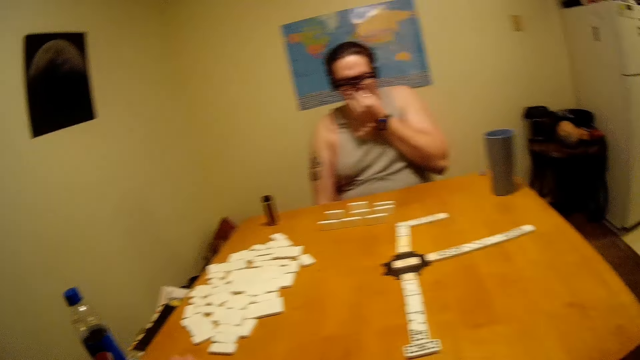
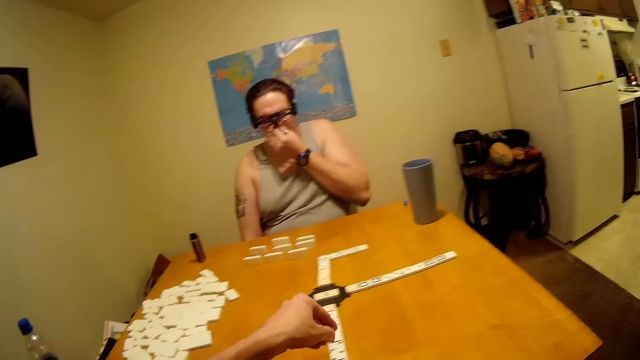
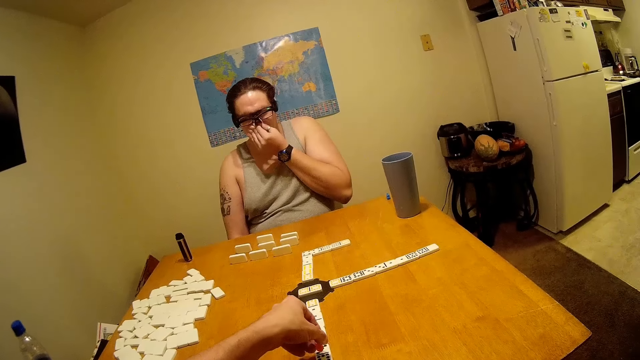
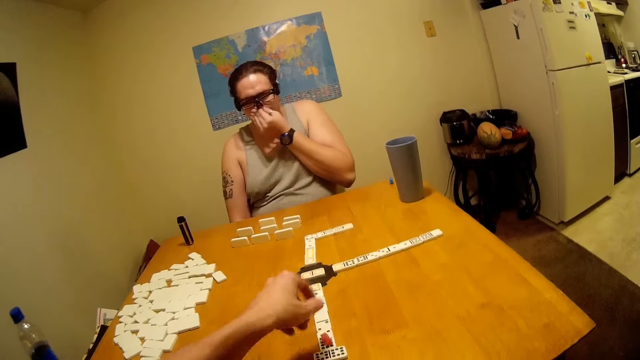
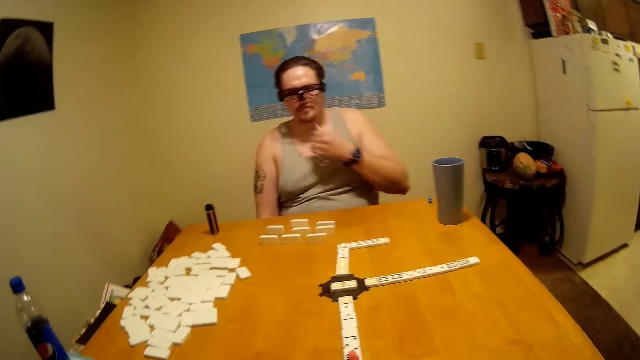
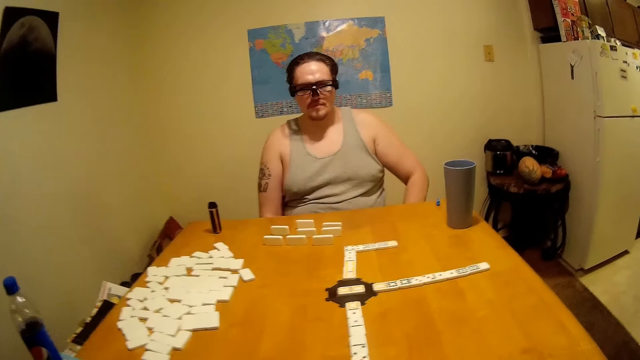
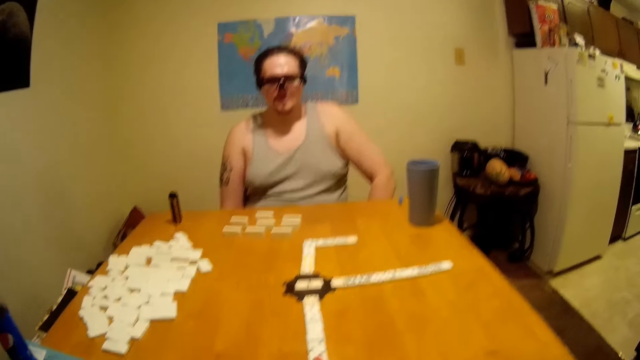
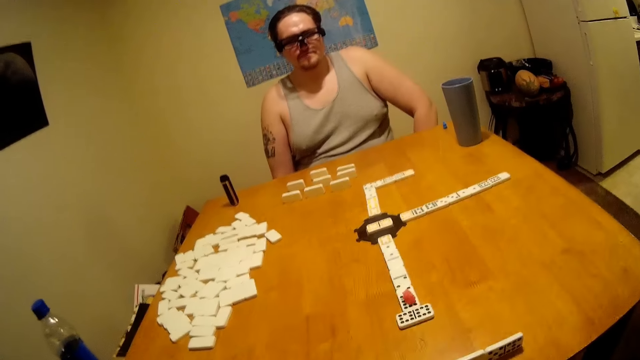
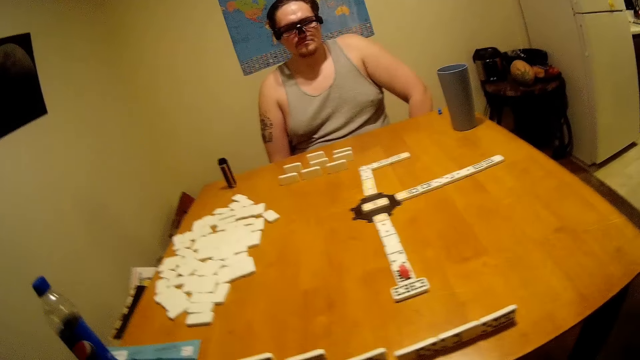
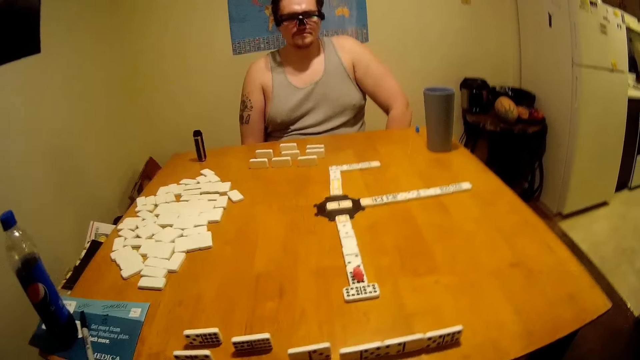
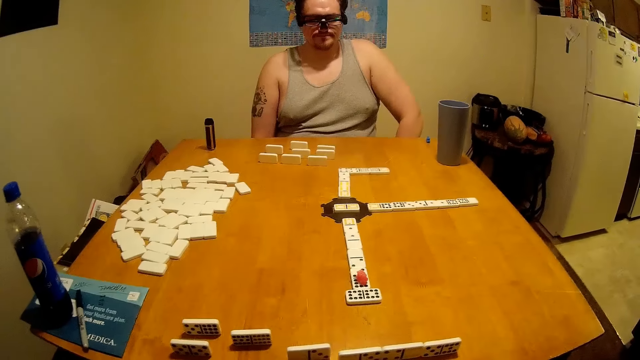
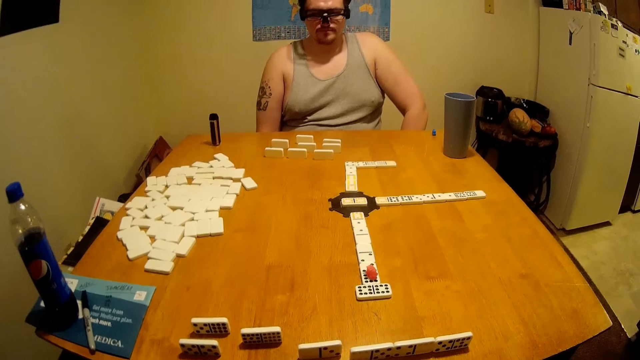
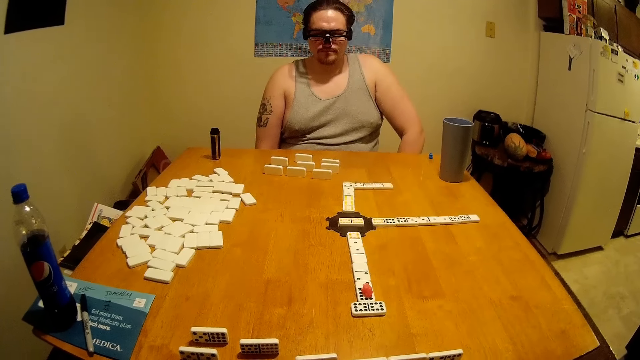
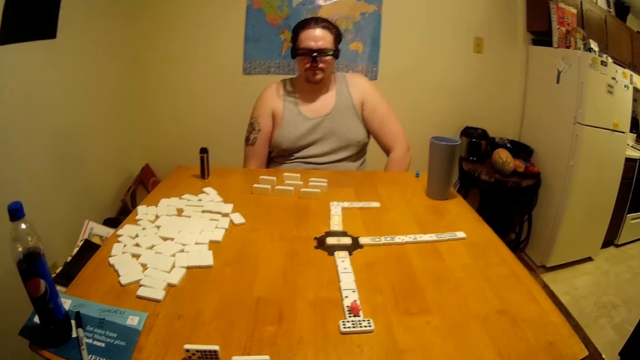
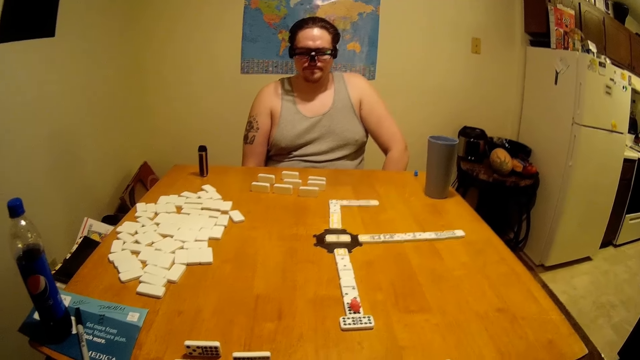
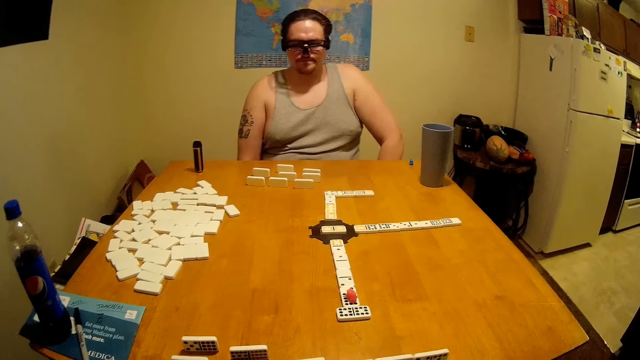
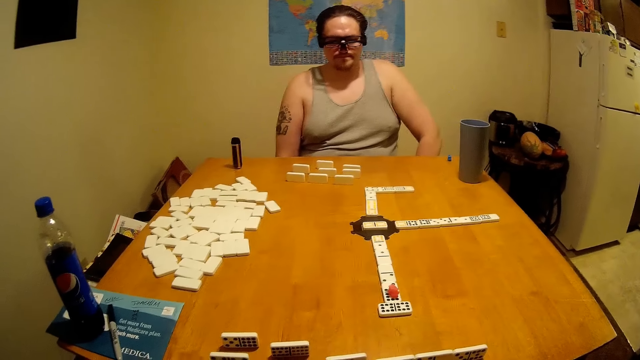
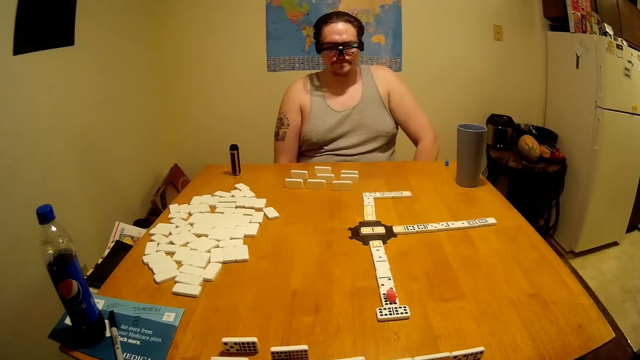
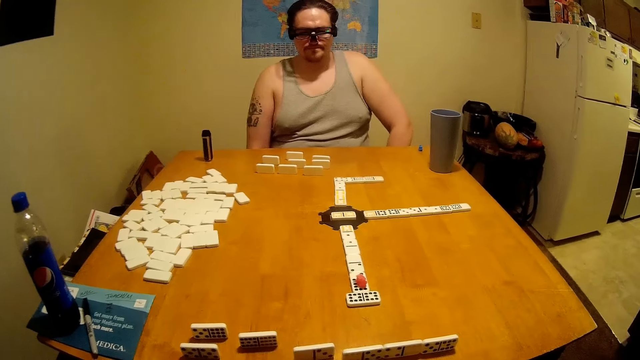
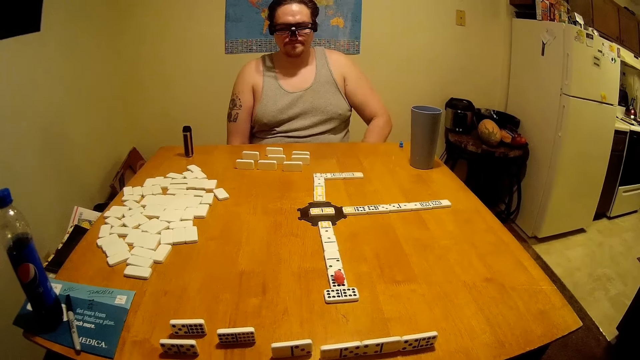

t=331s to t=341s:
The camera wearer puts a tile on the table.

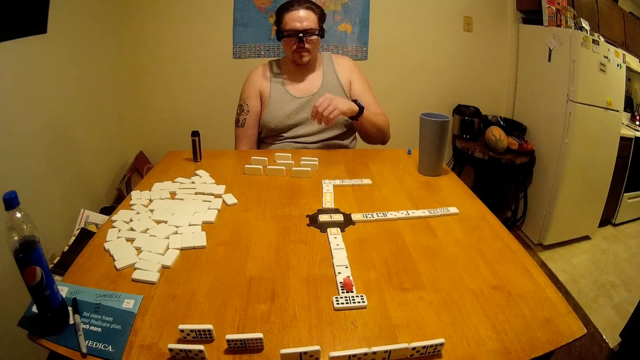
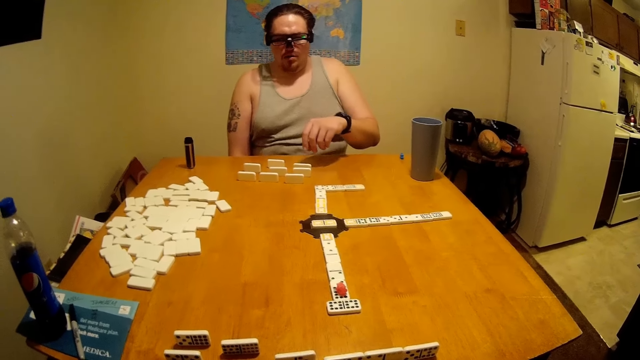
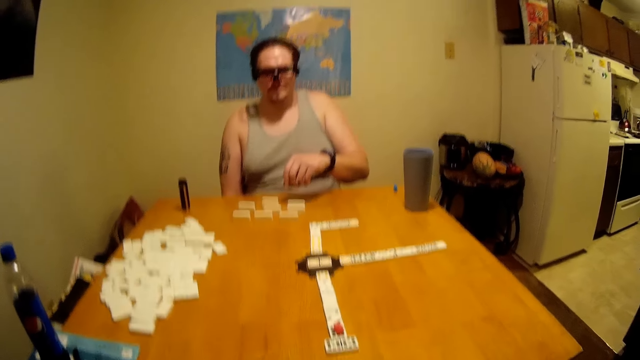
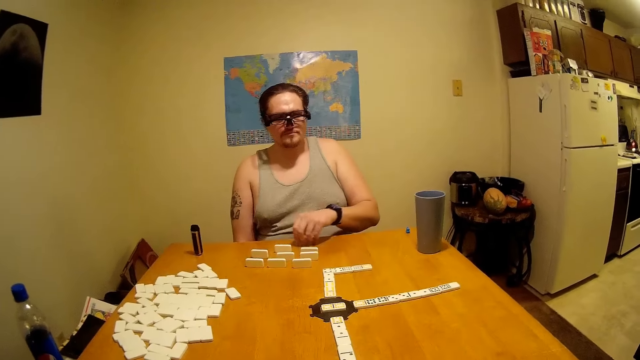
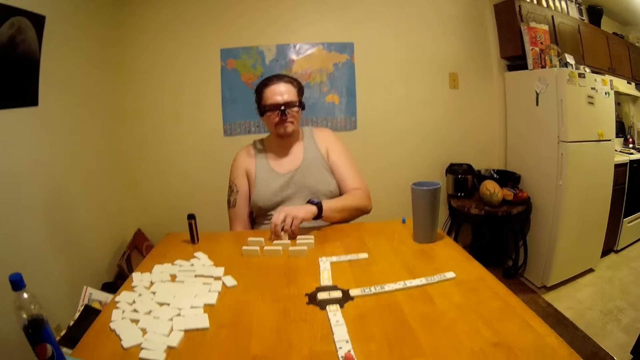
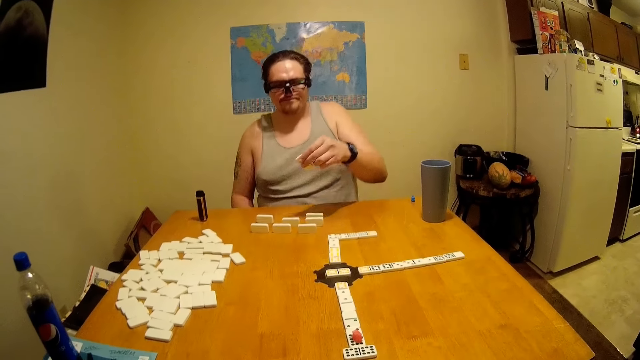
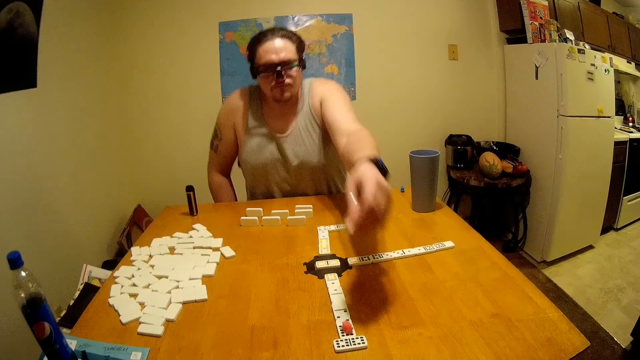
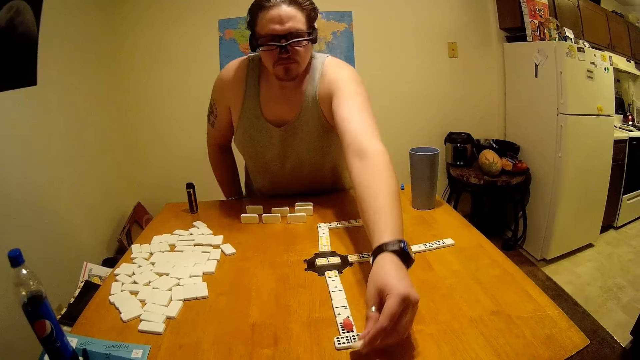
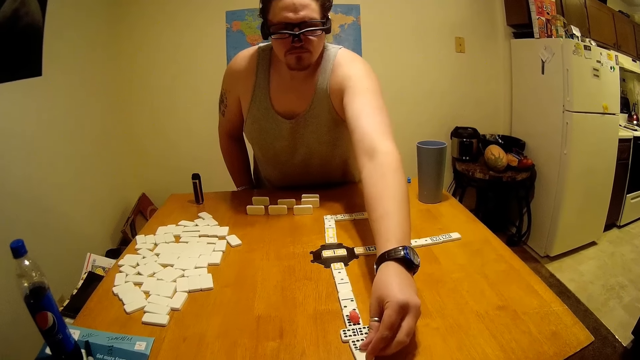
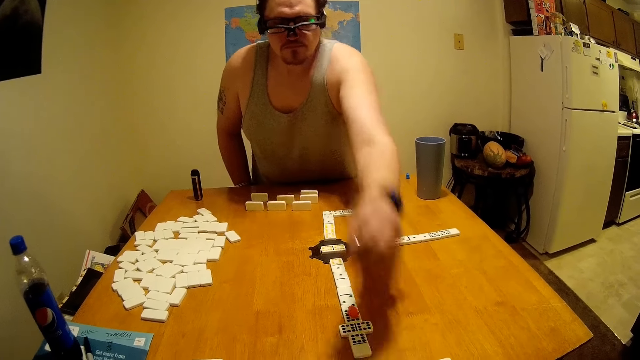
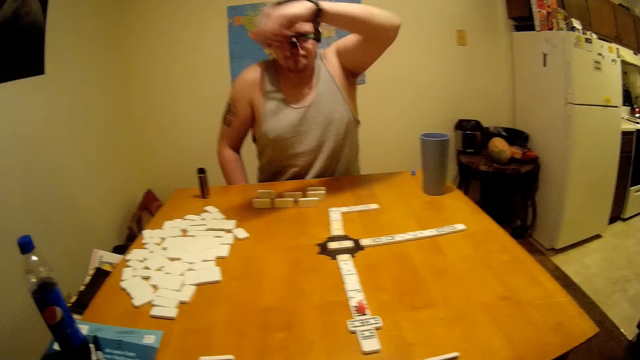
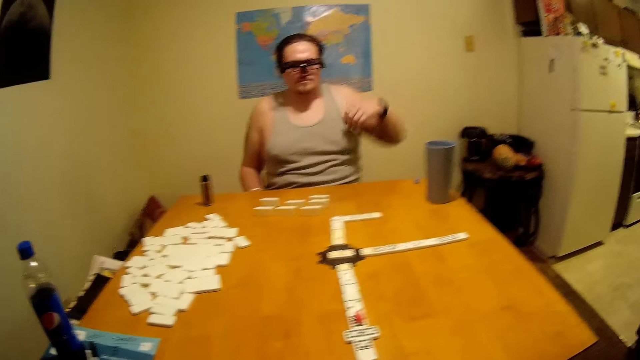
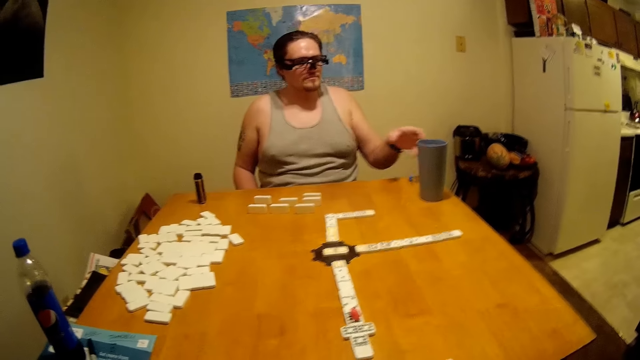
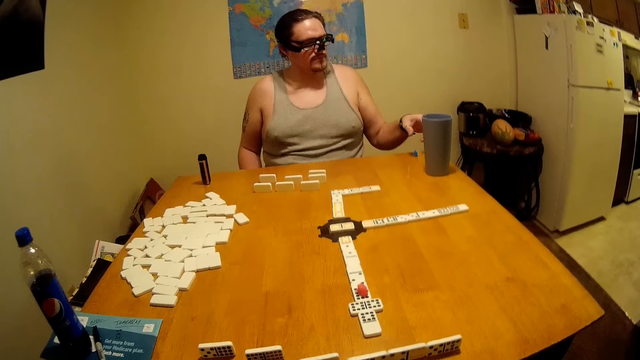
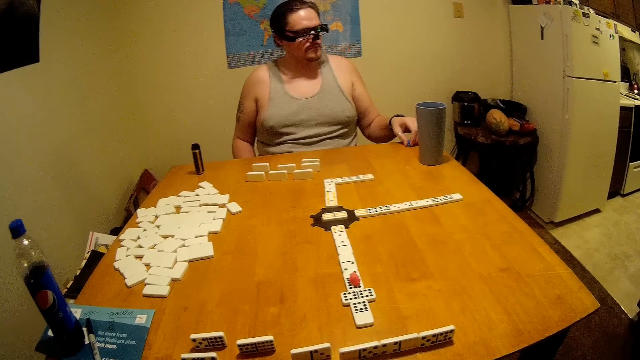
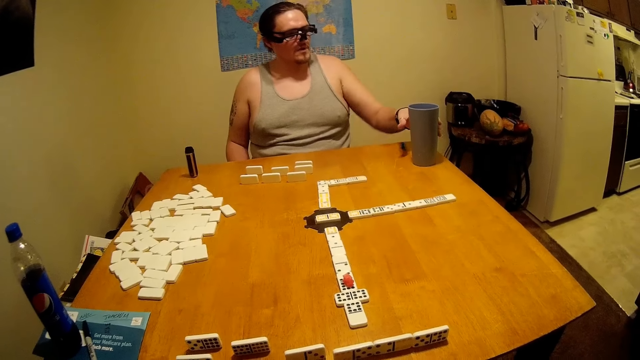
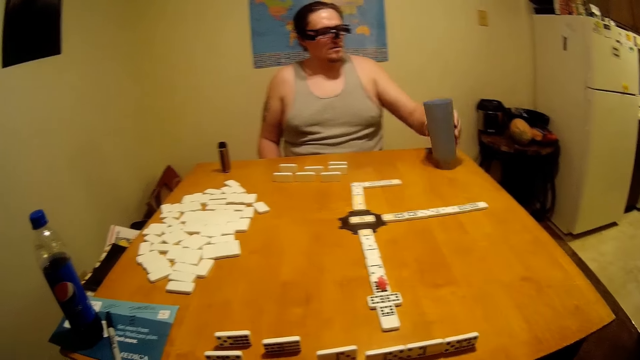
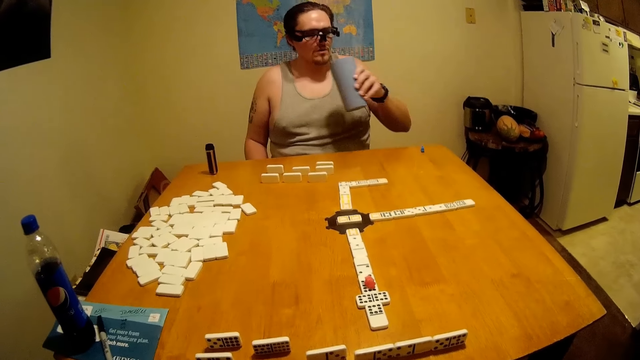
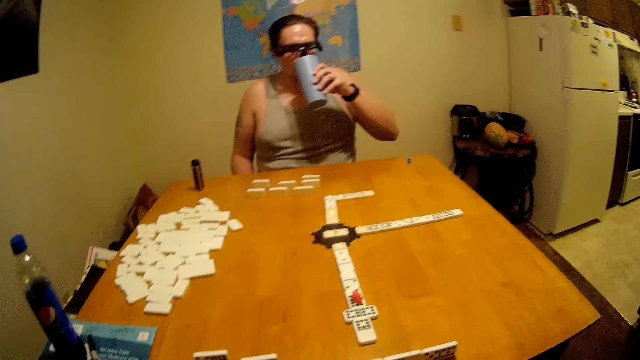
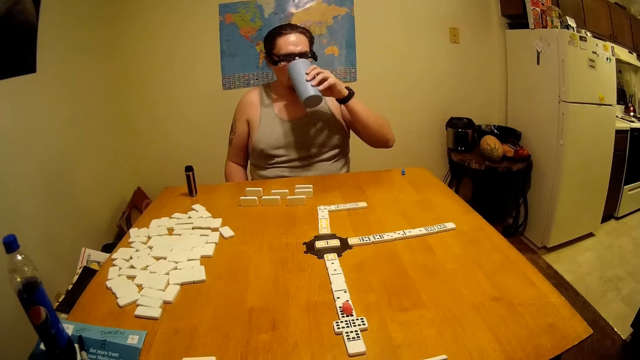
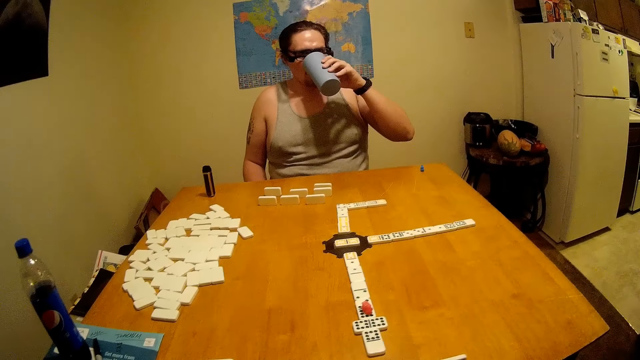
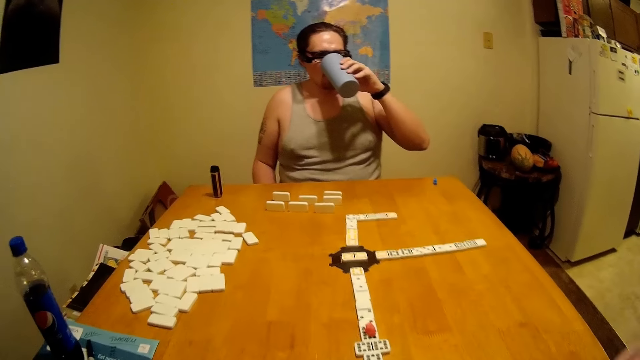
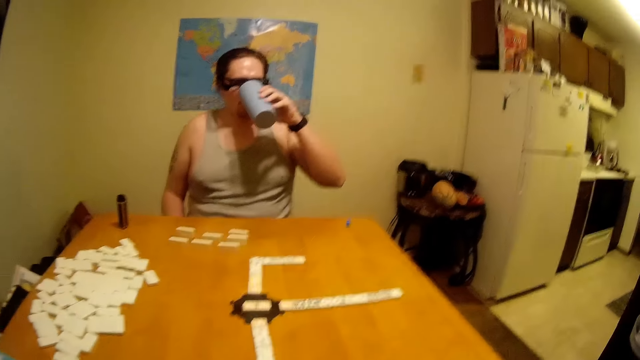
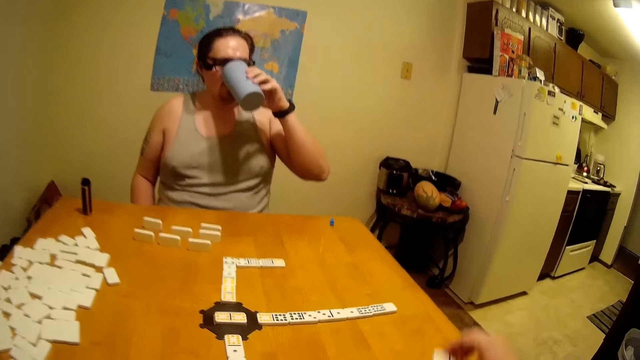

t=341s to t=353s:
A man plays dominoes on the table. The man picks up a tile and puts the tile on the table. He picks up a glass or cup from the table and touches a dice. The camera wearer drinks something from the glass. The man drinks from the cup.
